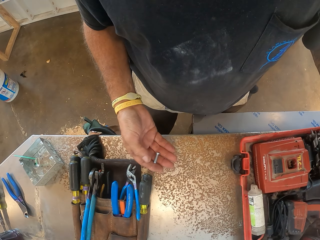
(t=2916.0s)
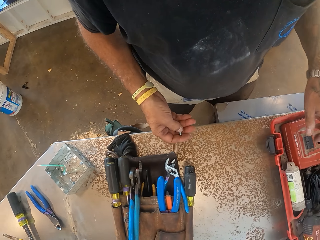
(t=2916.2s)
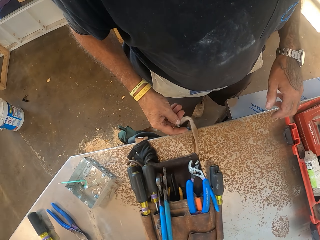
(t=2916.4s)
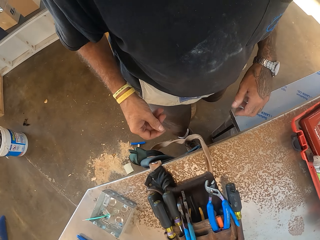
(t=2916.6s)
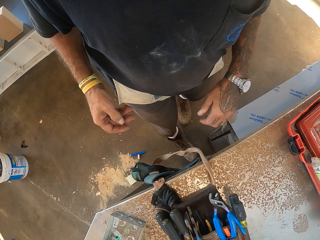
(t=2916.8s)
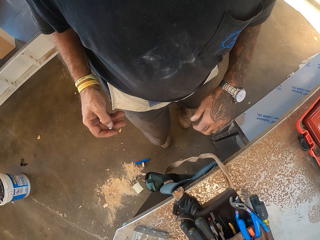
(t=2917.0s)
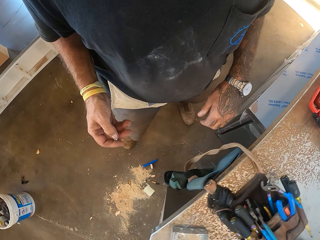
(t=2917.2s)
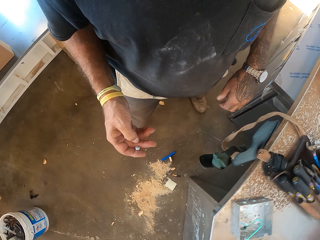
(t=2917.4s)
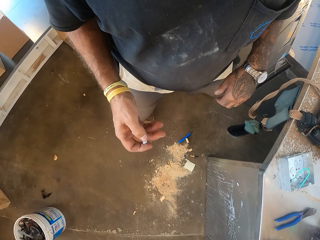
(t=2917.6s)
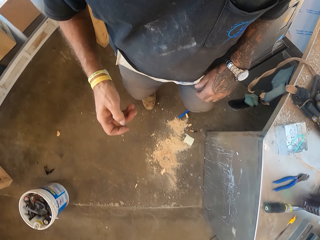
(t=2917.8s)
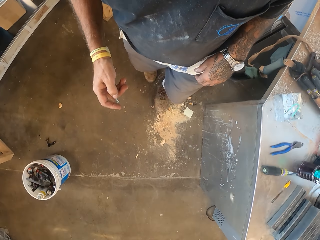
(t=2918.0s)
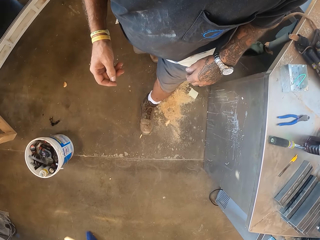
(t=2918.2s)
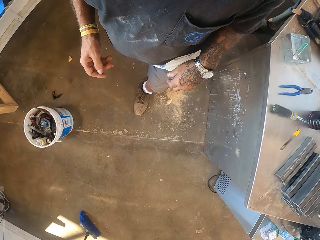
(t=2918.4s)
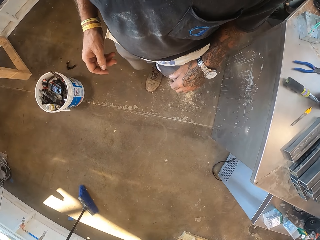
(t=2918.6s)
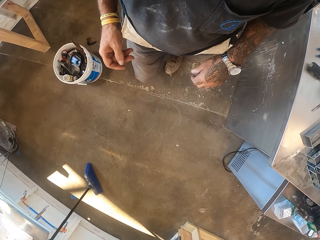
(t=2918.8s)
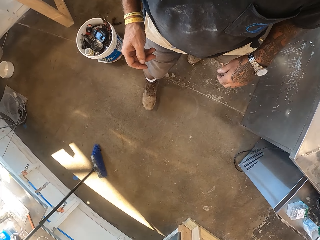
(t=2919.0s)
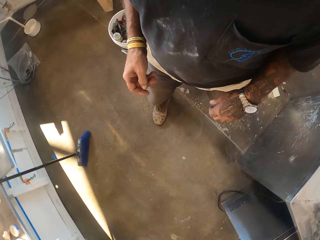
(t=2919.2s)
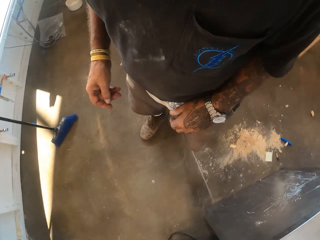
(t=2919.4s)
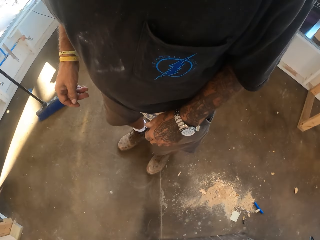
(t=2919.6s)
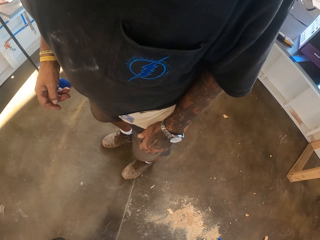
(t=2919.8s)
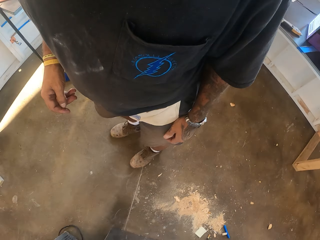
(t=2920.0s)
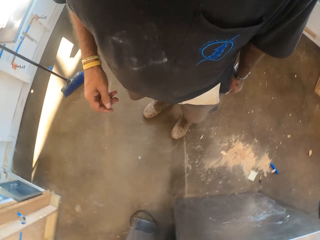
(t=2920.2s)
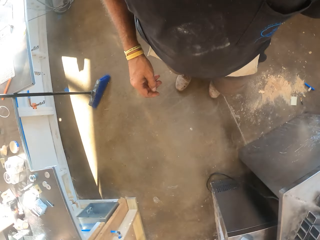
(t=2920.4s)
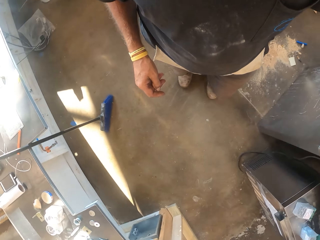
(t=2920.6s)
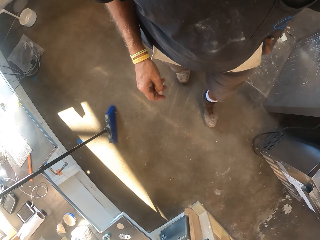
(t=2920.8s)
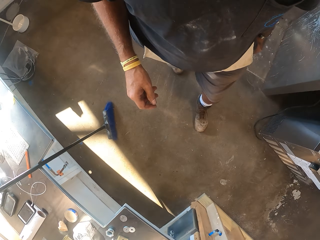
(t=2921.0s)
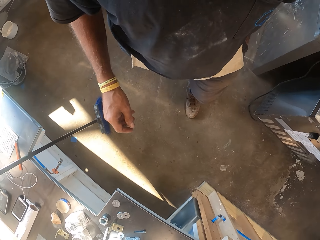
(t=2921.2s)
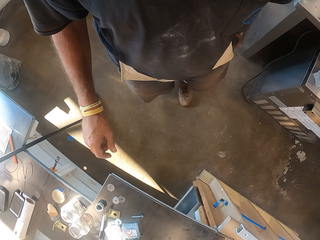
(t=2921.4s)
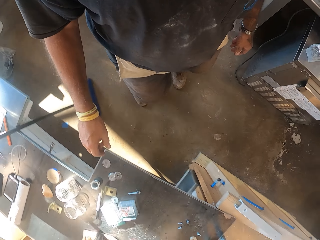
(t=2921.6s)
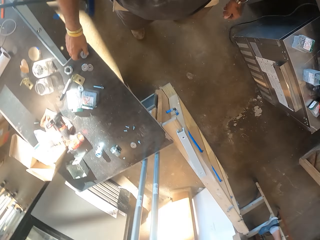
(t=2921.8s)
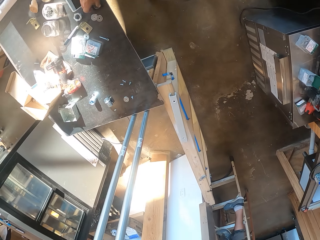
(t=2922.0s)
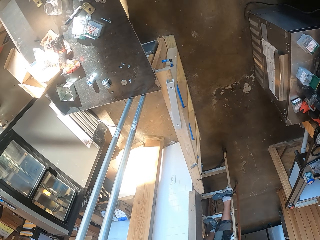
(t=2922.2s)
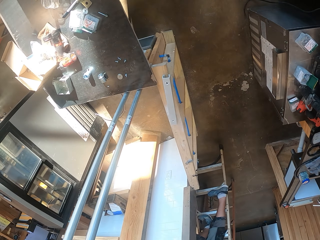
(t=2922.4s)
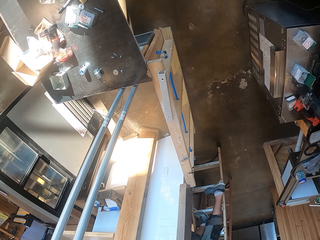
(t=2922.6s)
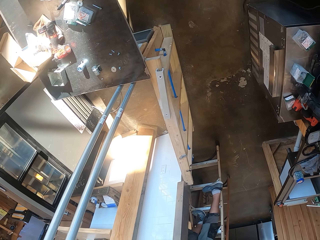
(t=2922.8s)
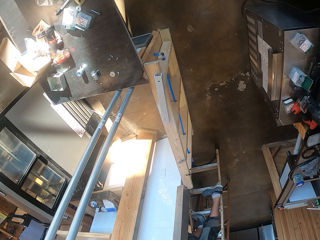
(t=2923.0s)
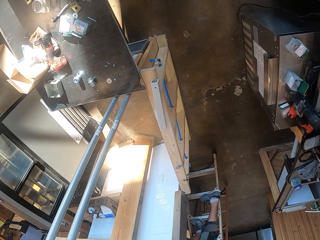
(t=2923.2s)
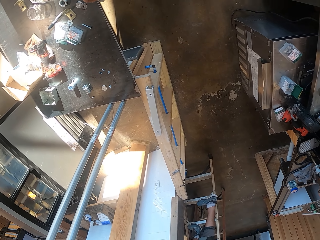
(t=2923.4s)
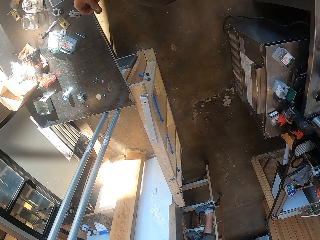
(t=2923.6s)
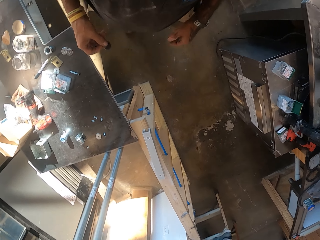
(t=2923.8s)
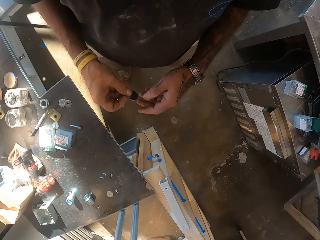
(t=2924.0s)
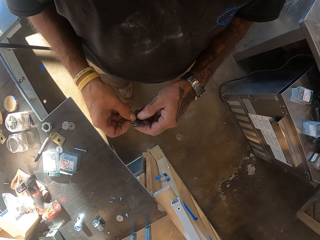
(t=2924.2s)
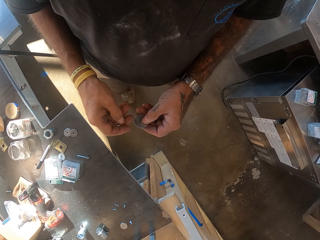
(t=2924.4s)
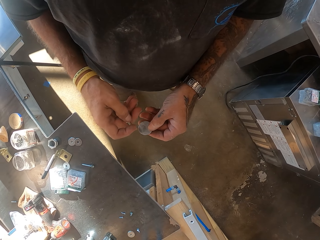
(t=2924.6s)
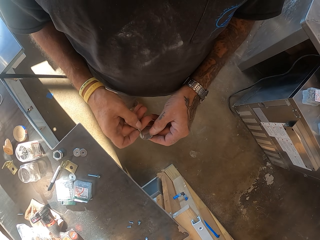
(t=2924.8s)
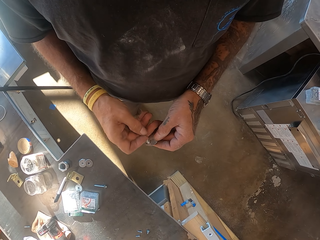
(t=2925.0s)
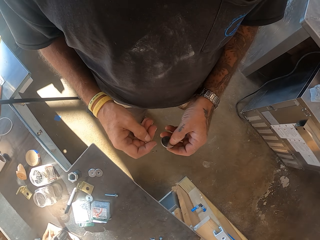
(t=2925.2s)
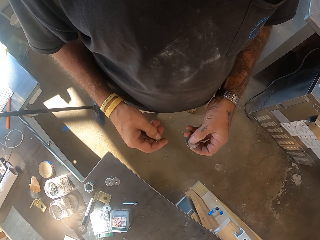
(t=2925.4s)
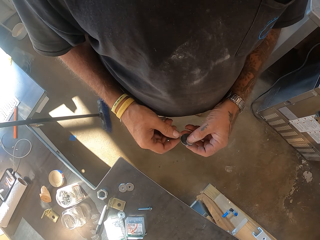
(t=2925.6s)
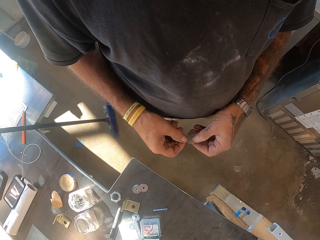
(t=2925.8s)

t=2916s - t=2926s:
The camera wearer walks in the workshop. They pick up a nut.

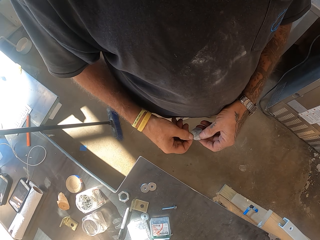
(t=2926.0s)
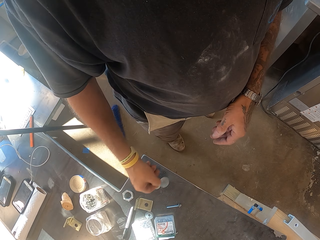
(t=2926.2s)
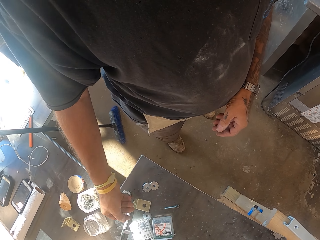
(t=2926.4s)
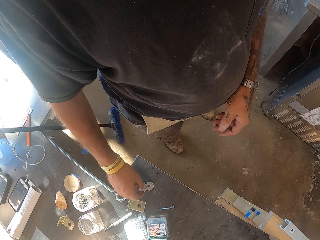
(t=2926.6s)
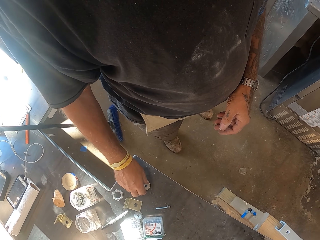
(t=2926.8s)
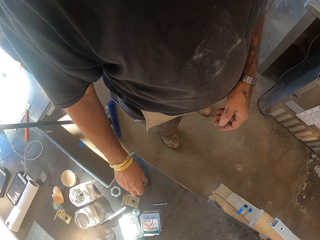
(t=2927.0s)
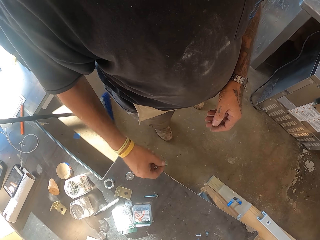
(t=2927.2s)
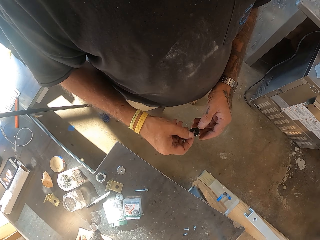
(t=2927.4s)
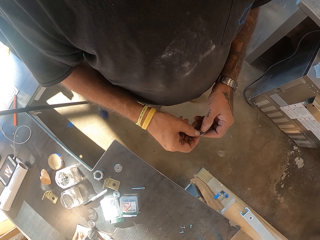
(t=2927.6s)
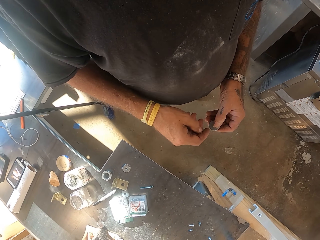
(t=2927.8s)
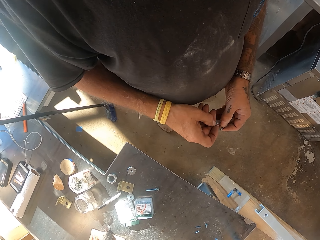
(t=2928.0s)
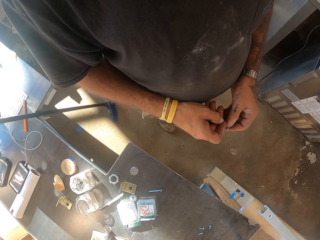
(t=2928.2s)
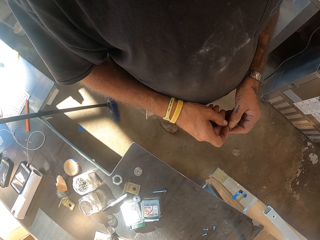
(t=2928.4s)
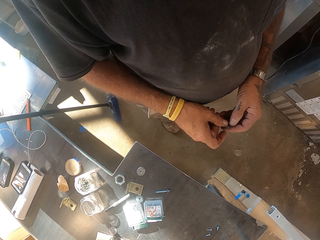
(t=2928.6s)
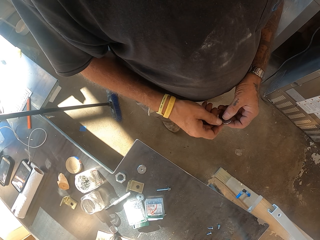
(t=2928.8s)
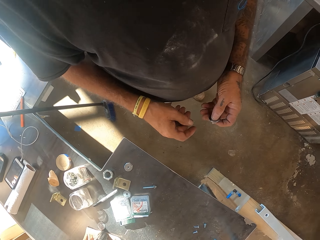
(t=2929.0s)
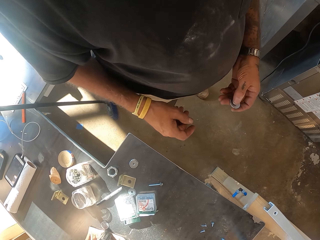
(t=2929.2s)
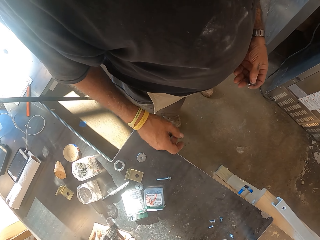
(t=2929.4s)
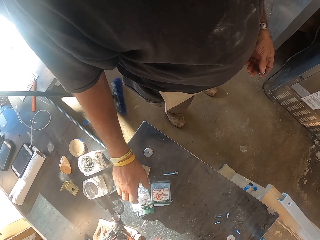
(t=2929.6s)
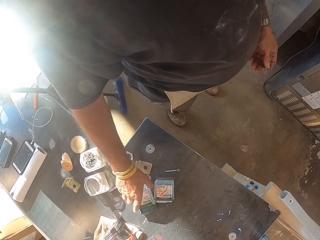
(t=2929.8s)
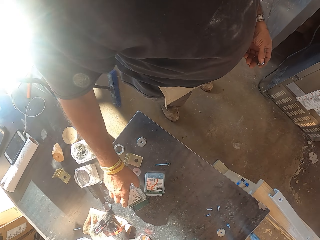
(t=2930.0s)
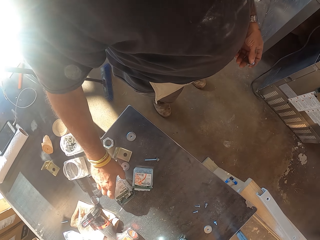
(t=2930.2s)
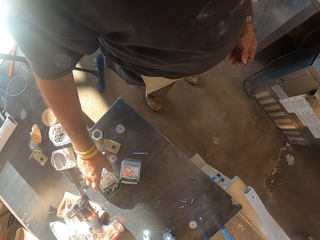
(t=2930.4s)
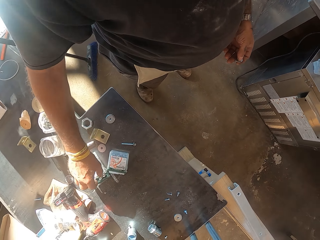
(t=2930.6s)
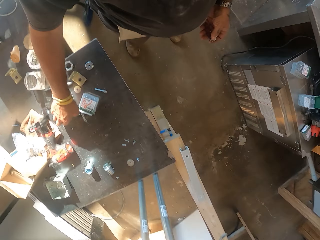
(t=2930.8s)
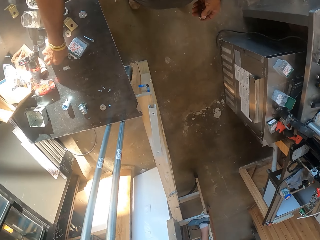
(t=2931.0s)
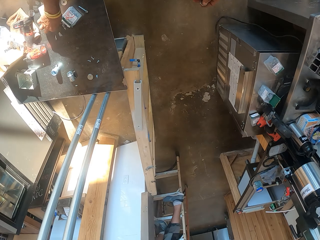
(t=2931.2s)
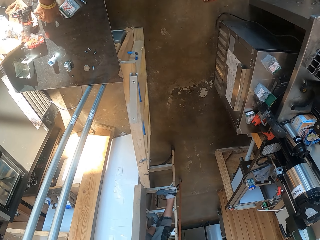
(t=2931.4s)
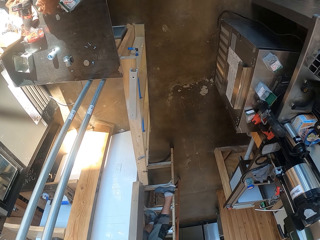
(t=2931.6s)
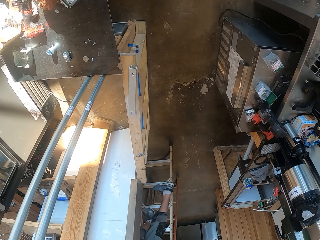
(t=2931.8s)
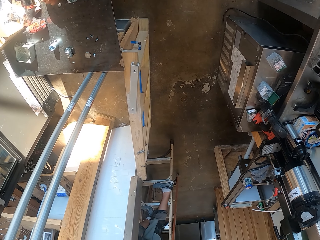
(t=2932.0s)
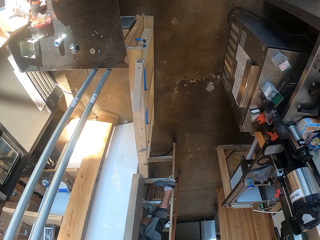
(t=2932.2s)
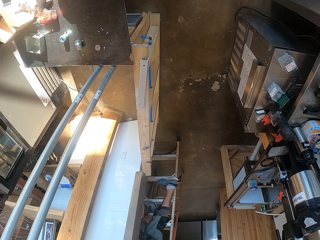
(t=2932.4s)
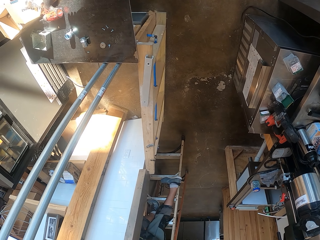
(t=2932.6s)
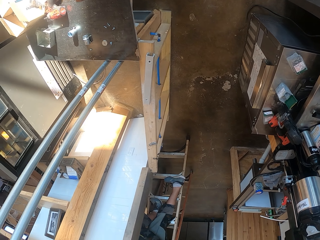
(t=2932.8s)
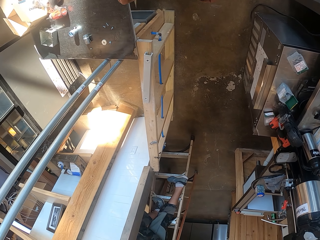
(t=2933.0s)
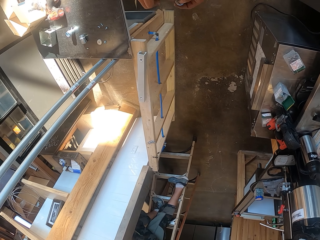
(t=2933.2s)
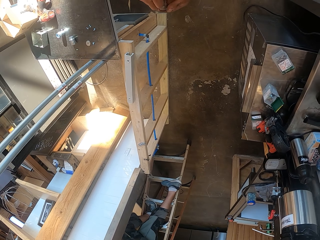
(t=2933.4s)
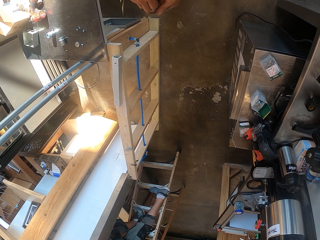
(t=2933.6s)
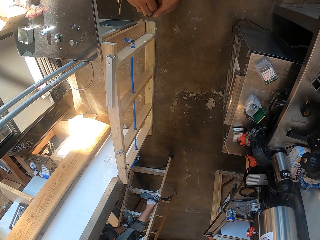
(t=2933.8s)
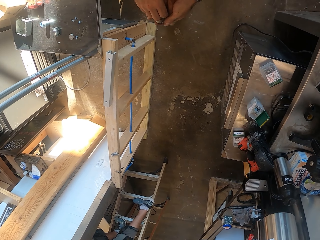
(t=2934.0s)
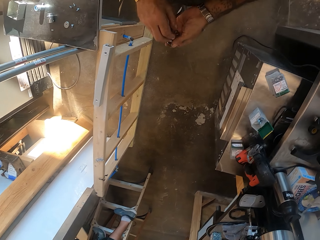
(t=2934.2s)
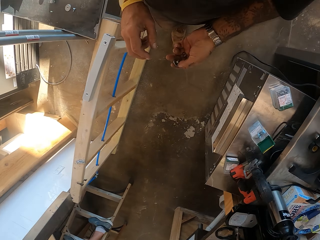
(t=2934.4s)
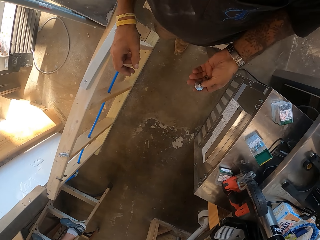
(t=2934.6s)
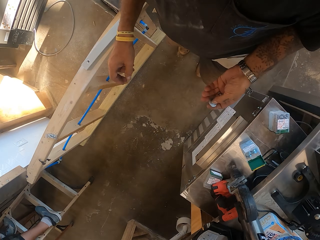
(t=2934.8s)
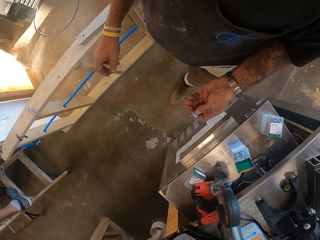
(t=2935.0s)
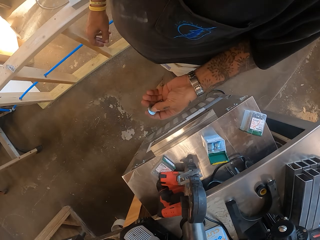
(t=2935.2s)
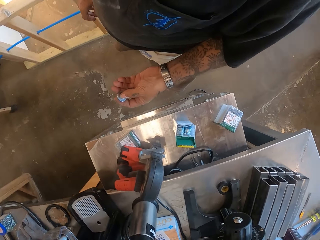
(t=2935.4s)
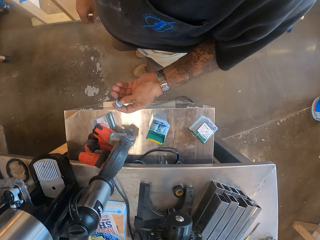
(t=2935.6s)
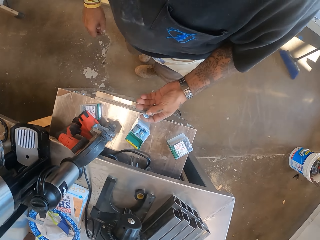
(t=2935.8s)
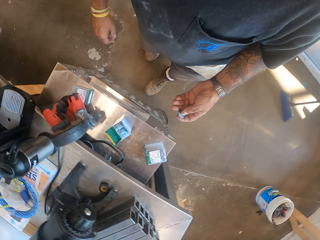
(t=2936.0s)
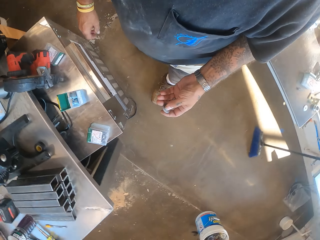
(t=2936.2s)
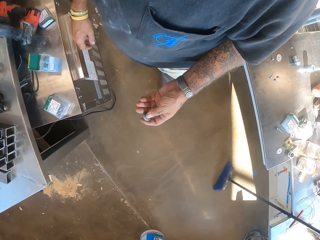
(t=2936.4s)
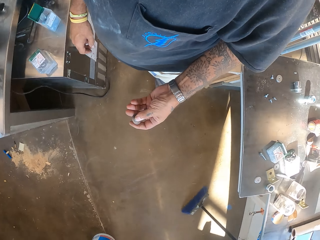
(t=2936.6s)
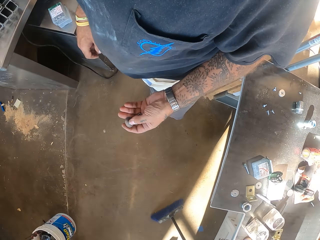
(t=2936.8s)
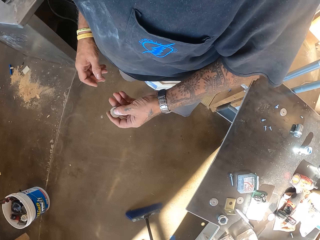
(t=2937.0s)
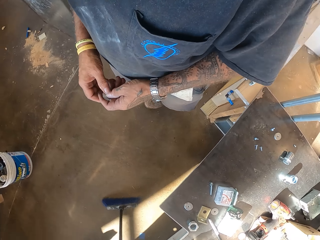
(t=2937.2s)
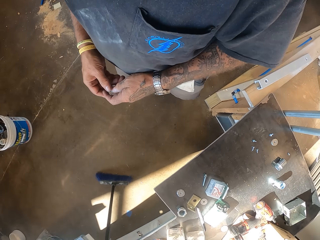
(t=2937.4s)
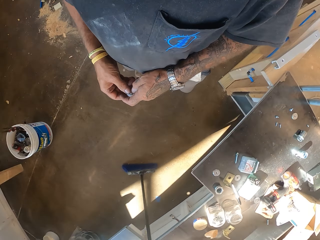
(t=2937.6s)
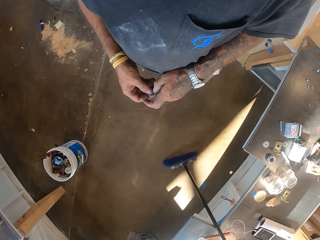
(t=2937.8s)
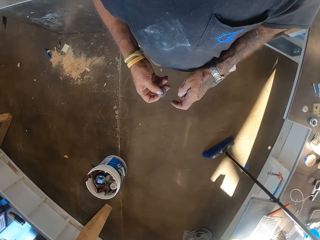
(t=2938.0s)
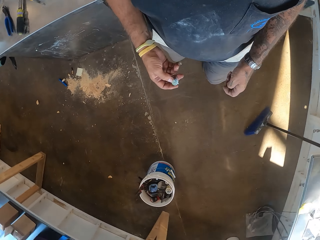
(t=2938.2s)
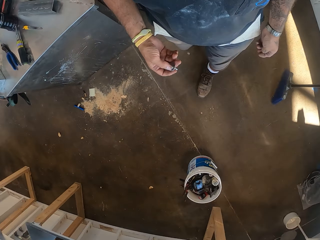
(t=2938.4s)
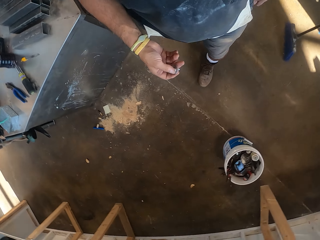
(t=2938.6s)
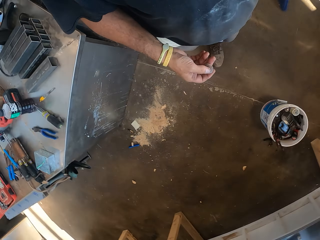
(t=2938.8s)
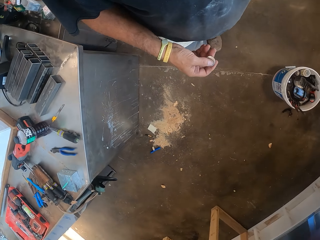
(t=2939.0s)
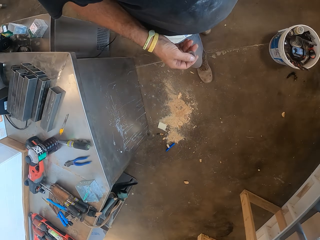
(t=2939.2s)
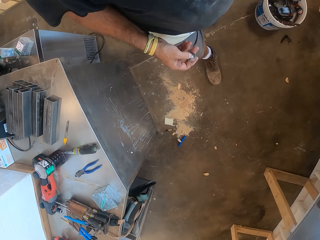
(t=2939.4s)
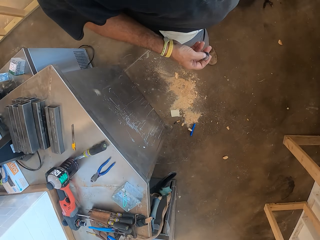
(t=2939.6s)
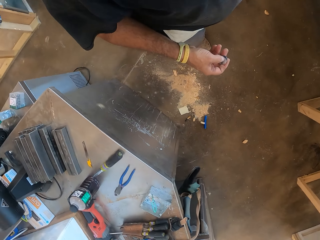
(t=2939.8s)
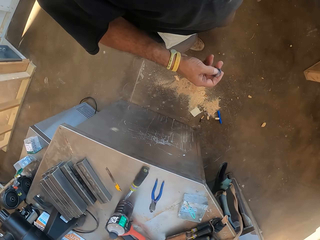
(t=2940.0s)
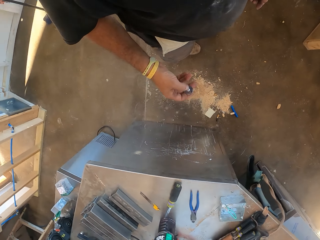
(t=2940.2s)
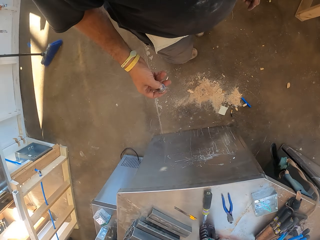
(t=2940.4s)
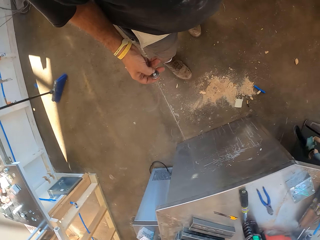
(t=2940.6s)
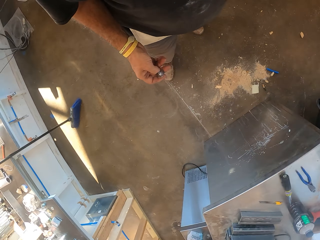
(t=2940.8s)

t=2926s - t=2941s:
The camera wearer picks up the nuts. They fix the bolt. They shake the box on the table. They pick up a bolt. They look around. They walk in the workshop. They turn around.
